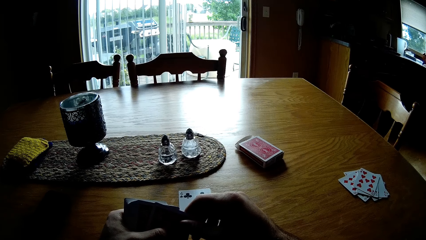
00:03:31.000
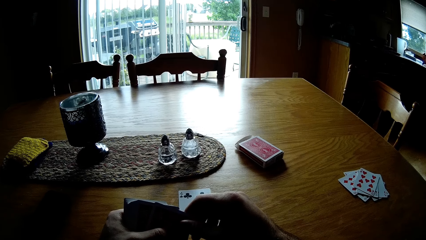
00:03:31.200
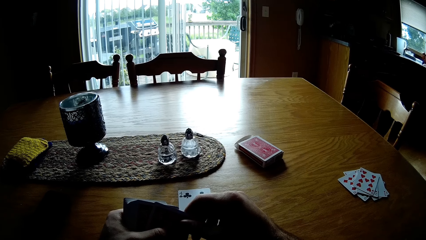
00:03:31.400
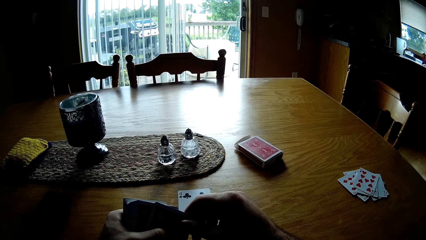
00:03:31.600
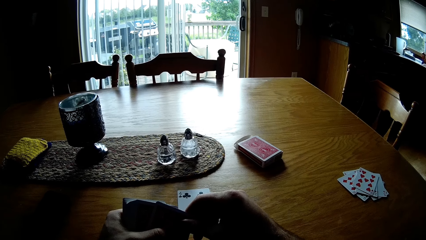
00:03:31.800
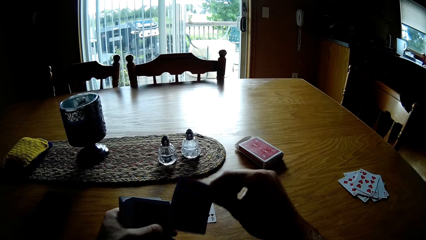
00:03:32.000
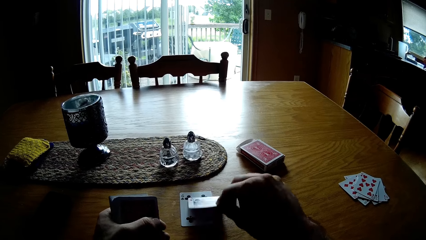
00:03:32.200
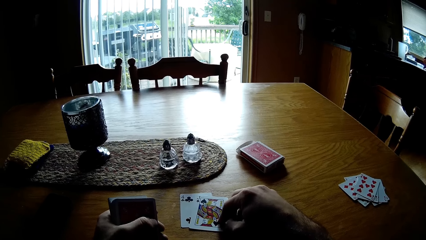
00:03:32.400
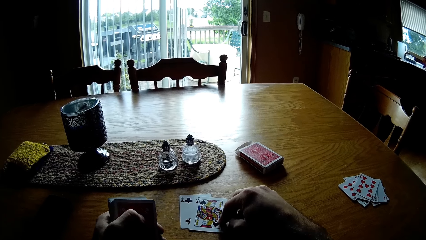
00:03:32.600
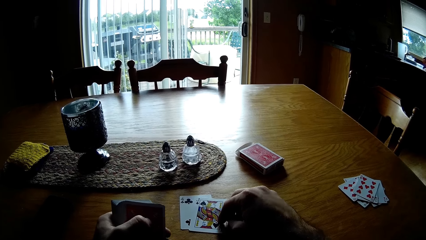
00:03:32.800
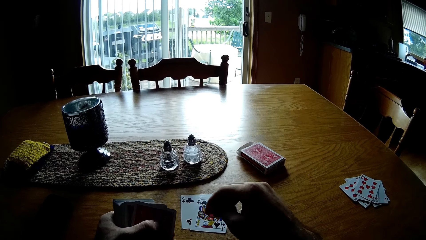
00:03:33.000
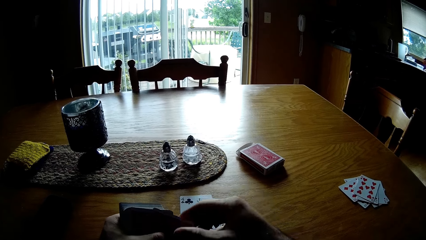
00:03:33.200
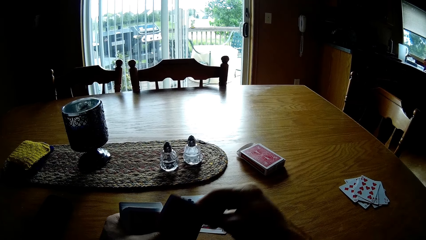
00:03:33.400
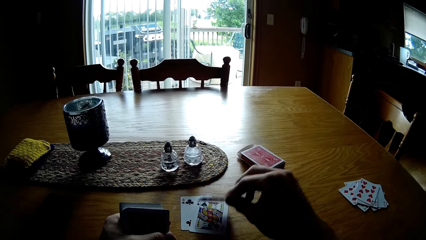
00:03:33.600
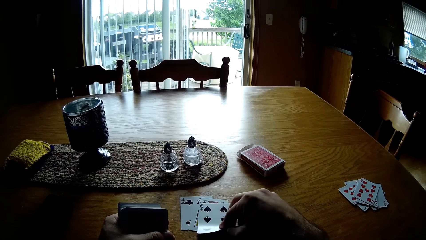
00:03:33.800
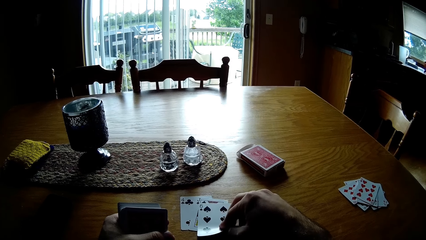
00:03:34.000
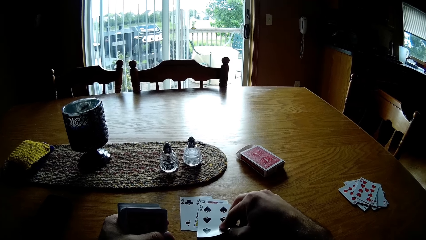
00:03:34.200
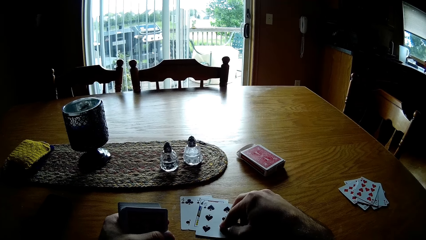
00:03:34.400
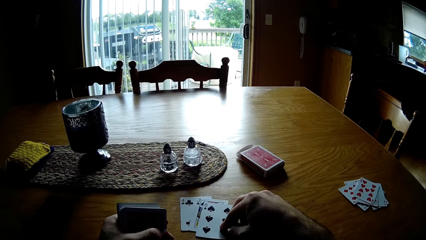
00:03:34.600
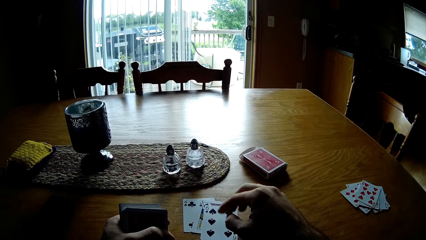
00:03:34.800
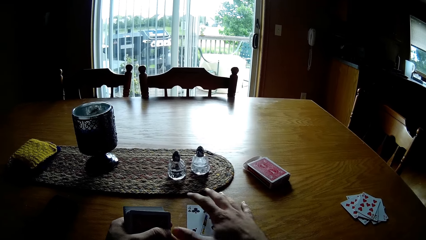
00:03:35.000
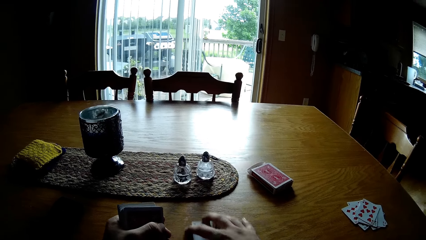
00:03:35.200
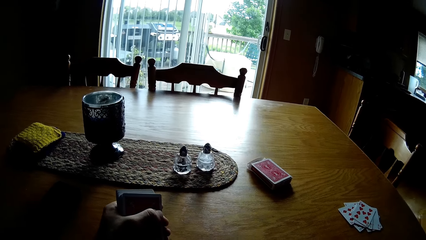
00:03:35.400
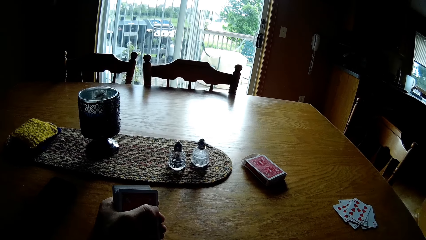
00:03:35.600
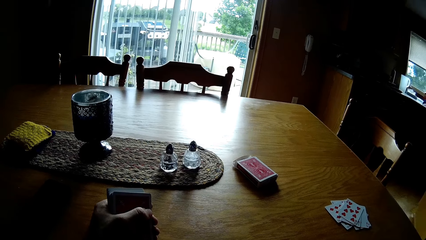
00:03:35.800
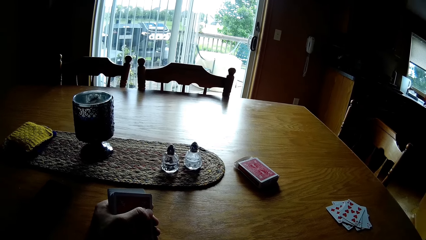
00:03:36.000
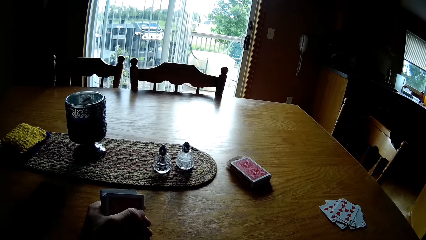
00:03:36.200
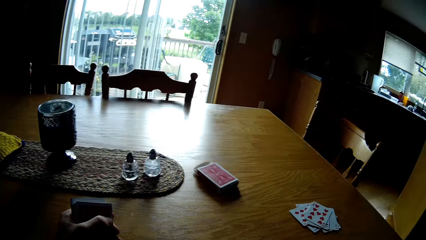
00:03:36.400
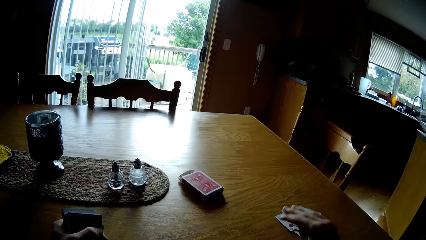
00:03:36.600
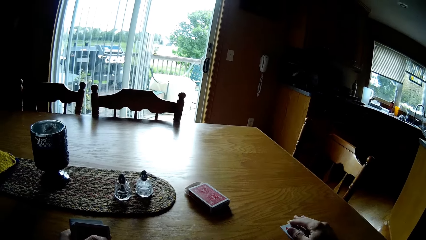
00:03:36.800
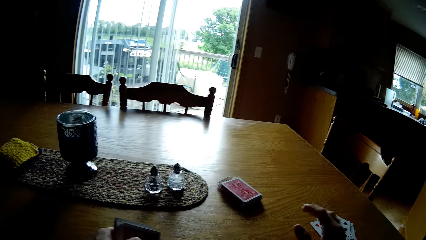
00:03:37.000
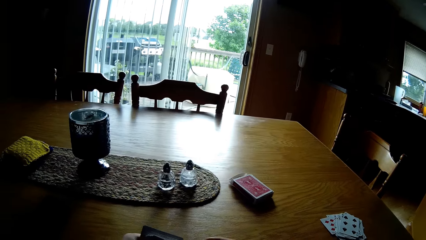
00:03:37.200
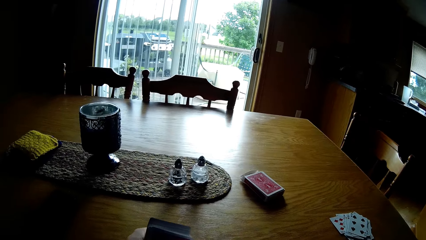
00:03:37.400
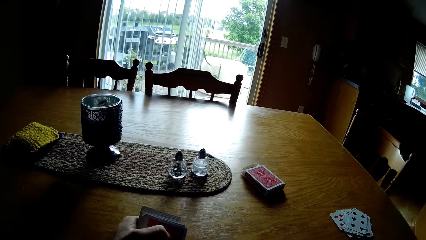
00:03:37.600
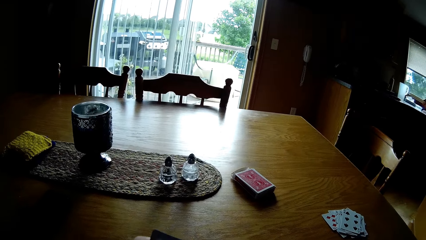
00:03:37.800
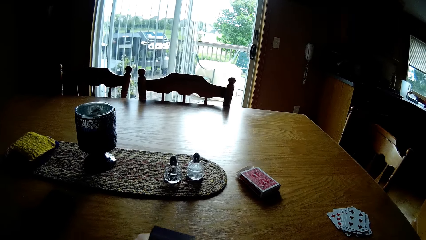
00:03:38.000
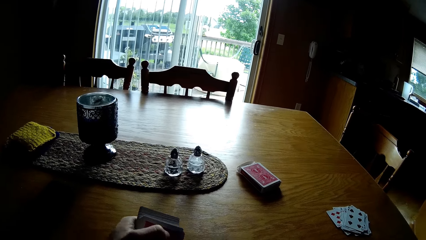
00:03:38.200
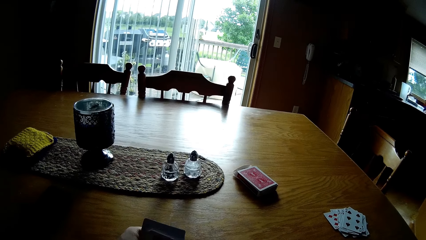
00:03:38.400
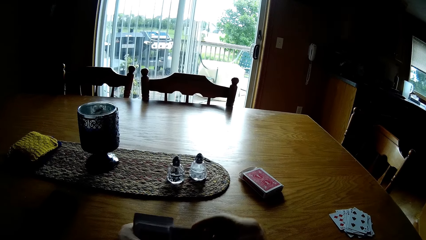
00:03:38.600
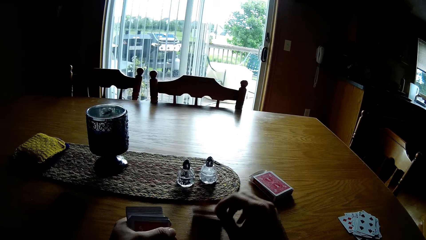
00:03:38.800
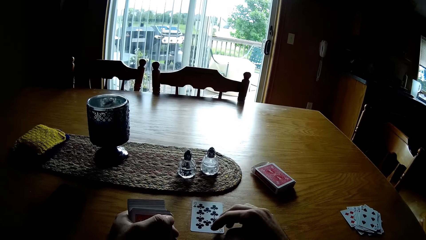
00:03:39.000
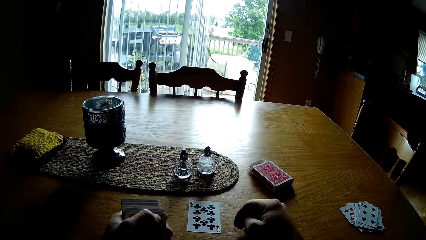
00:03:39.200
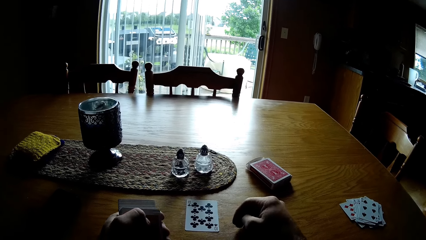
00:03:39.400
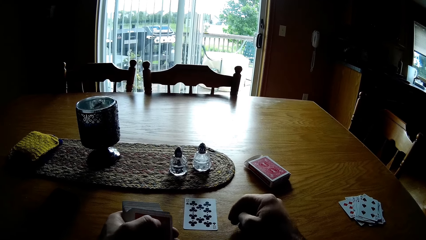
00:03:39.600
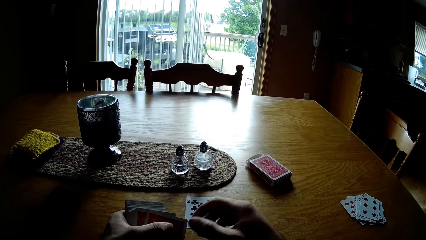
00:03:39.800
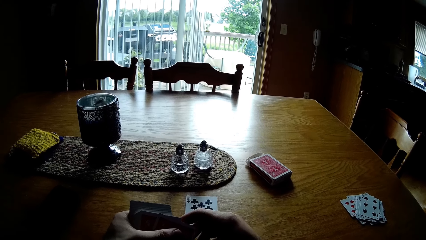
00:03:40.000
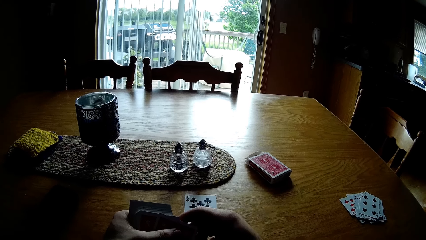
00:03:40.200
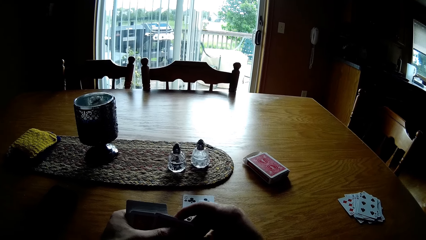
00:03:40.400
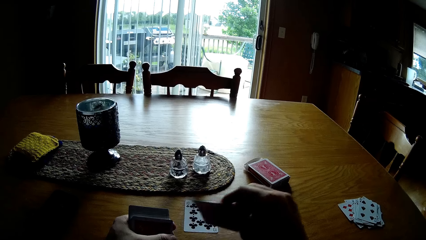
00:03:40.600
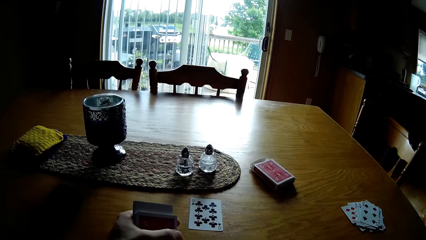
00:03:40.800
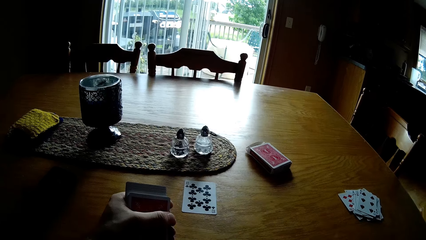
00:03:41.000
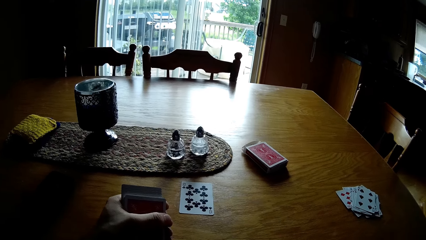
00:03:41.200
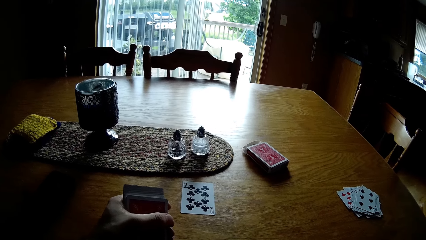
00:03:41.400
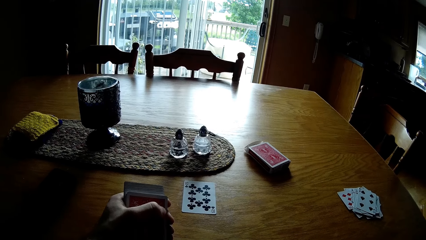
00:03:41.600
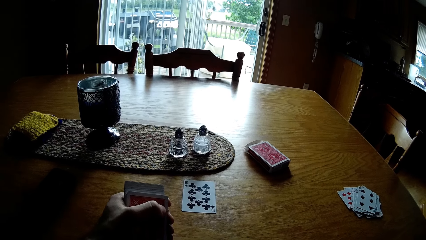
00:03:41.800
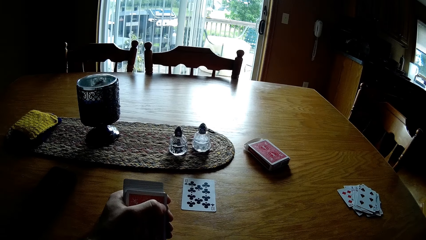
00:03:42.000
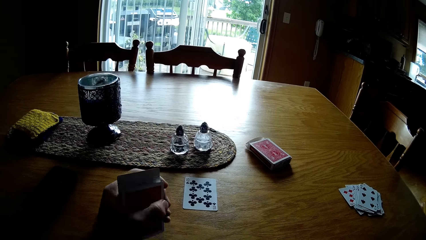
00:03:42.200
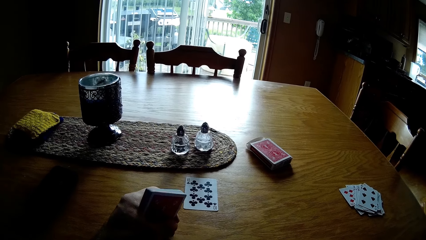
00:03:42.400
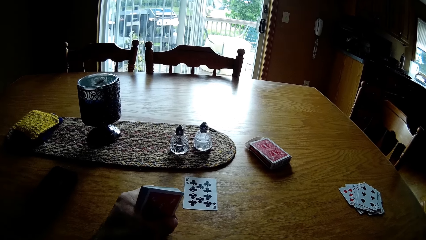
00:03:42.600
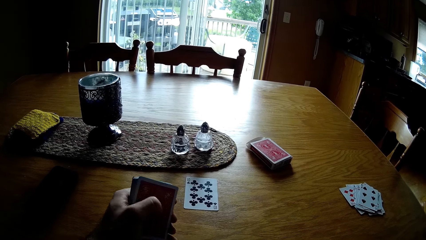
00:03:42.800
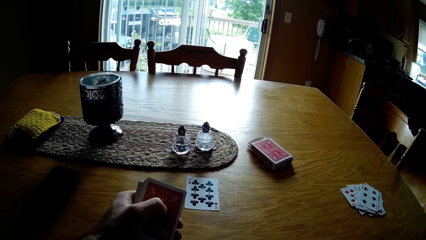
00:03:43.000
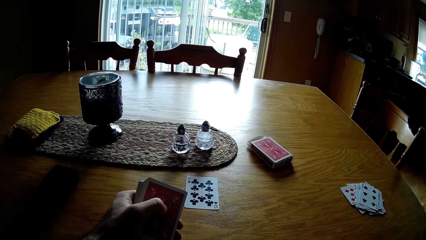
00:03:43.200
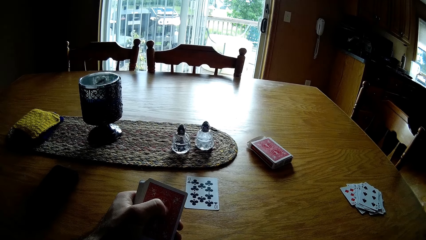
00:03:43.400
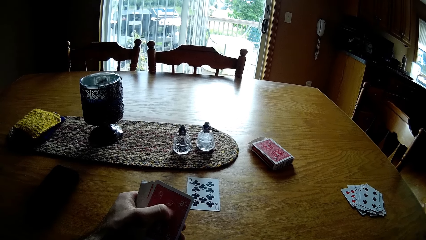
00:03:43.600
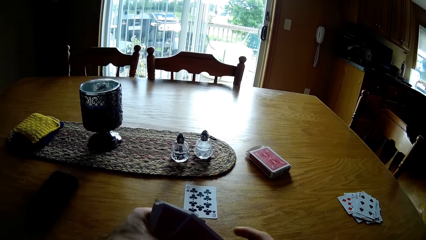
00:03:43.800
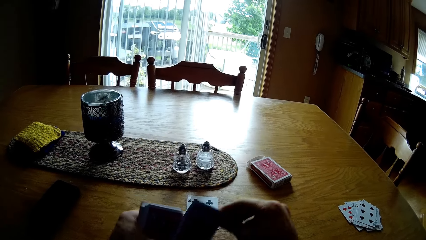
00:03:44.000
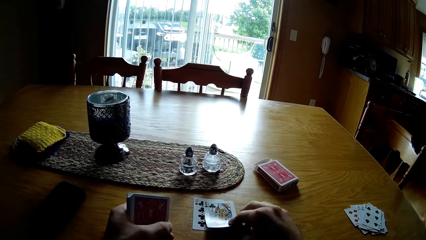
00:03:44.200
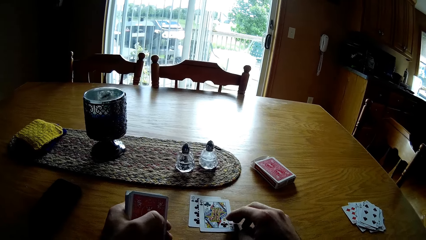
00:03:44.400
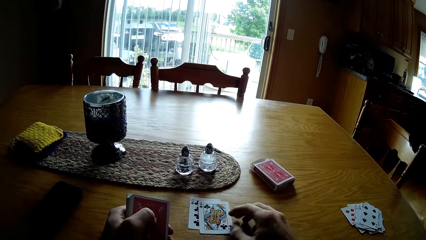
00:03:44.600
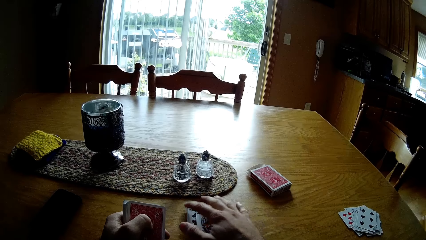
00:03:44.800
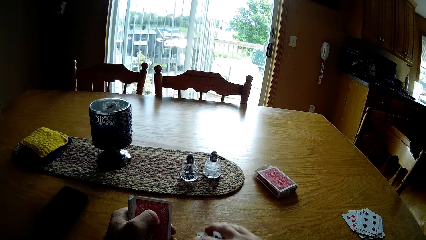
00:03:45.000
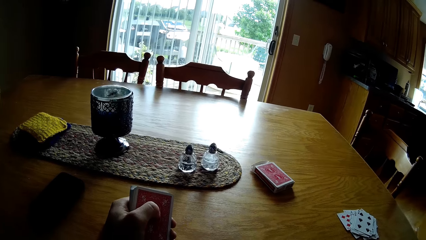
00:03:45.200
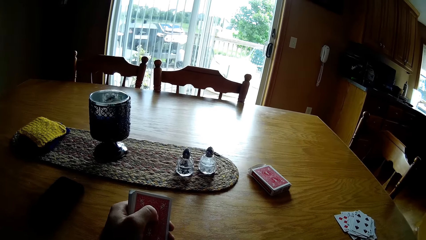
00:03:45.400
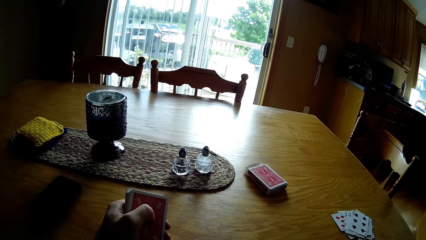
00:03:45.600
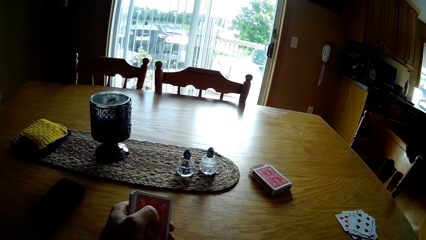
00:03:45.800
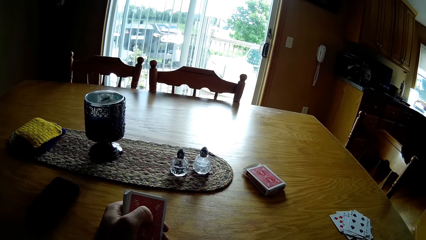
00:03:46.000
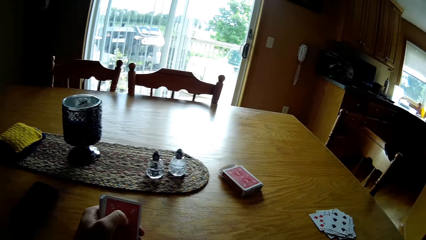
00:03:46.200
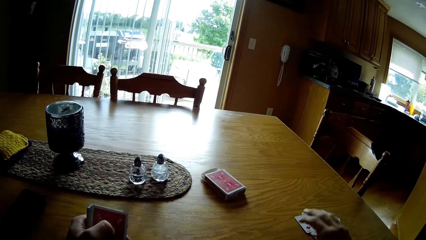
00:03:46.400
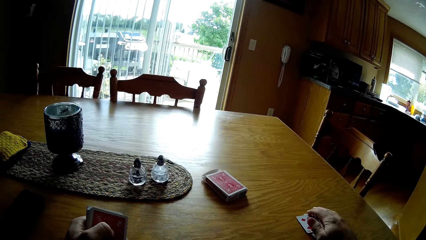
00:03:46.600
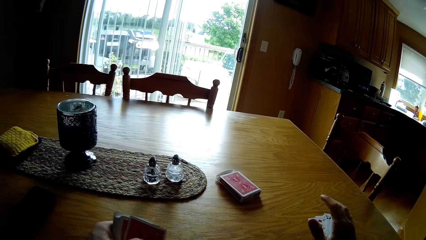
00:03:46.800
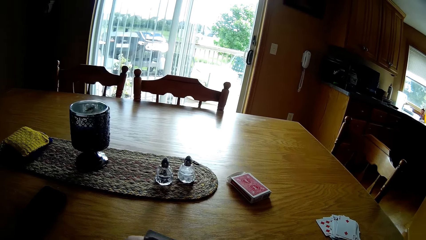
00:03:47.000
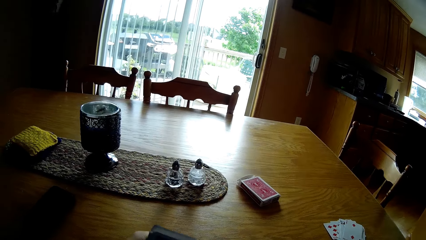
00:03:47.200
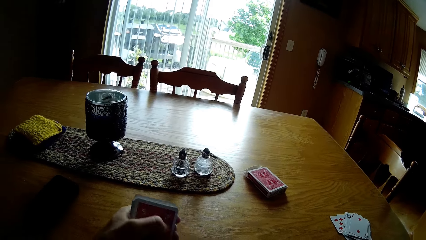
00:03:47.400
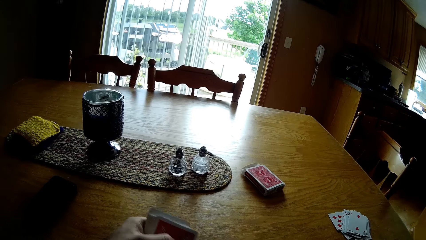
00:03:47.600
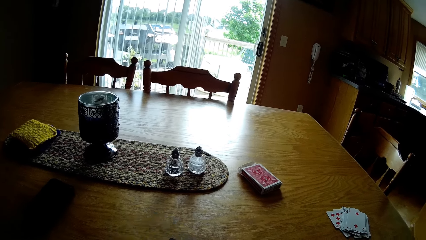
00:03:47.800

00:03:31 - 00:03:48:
The camera wearer puts the card on the table. They pick the card and put the card on the table. They pick the cards and put the card on the other cards. They hold the card. They put the card on the table. They pick the card and put the card on the table. They tap the play card on the table. They pick the card and put the card on the table. They pick the cards and put the card on the other cards.
